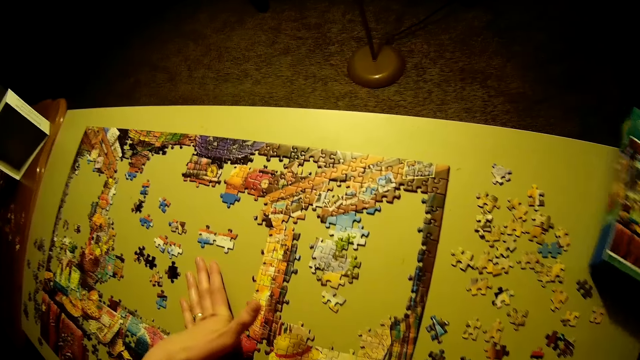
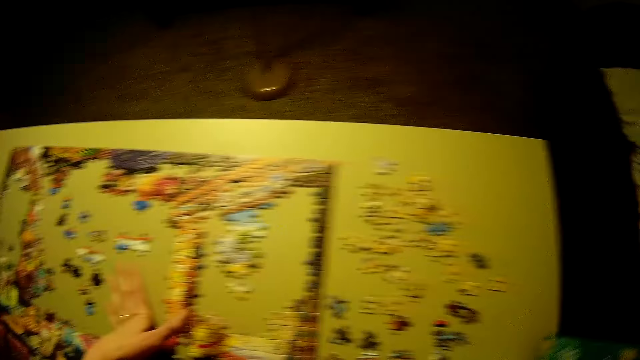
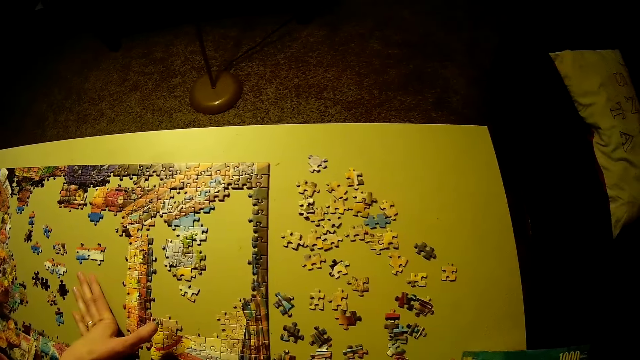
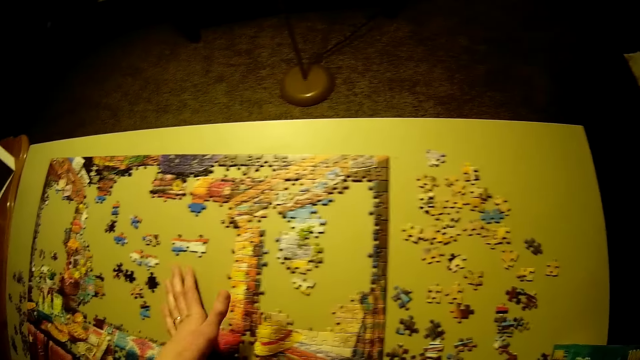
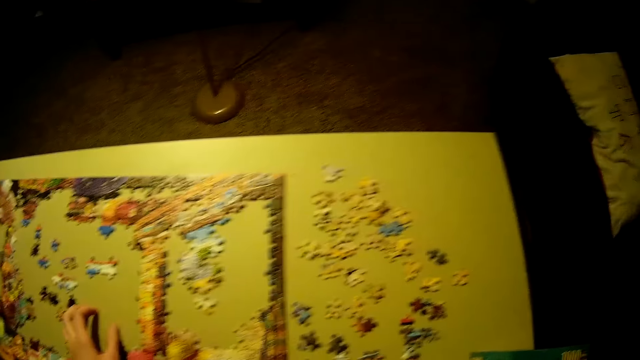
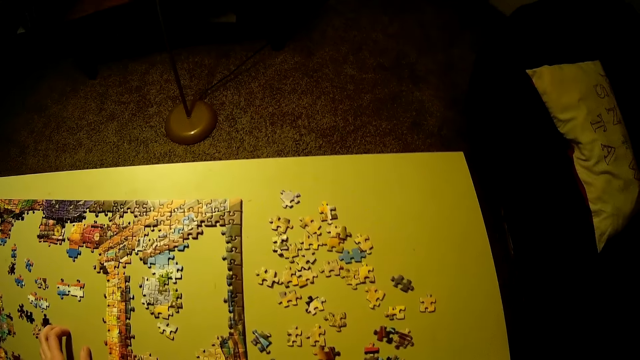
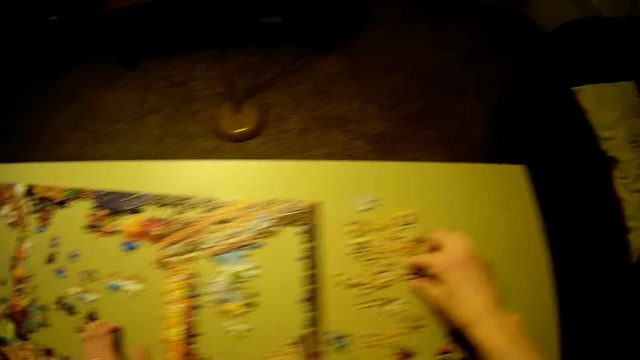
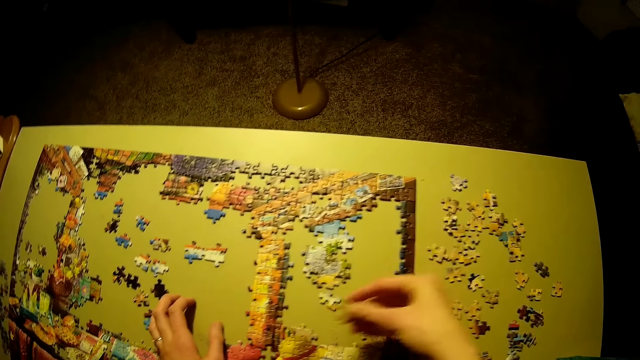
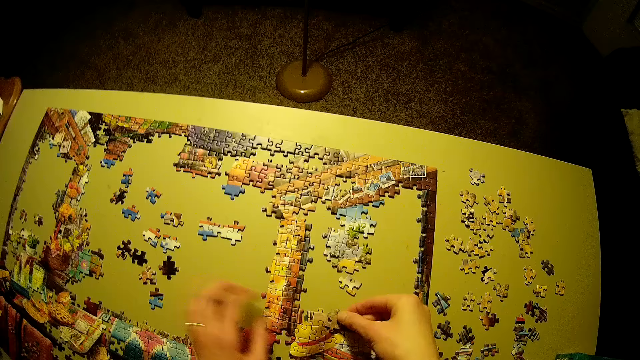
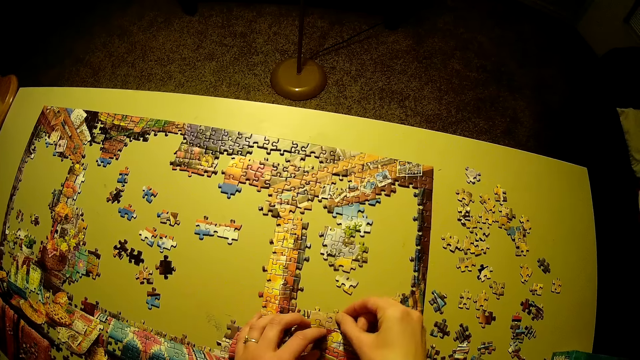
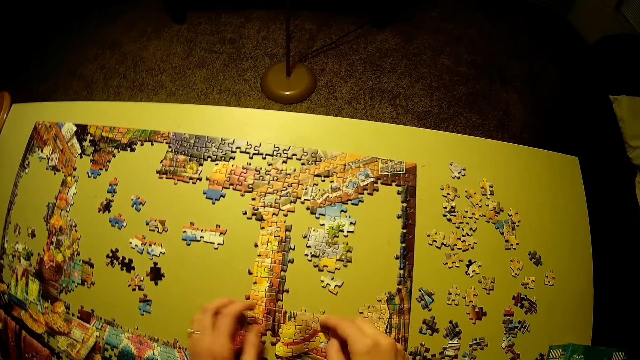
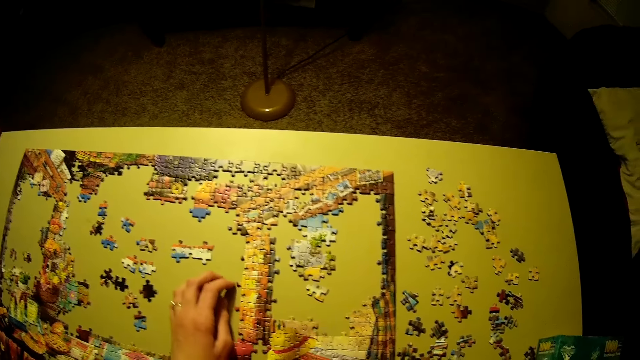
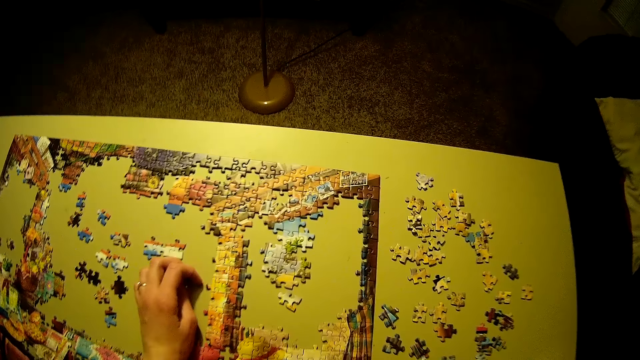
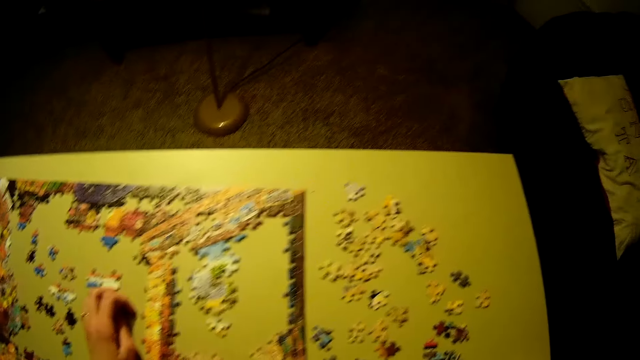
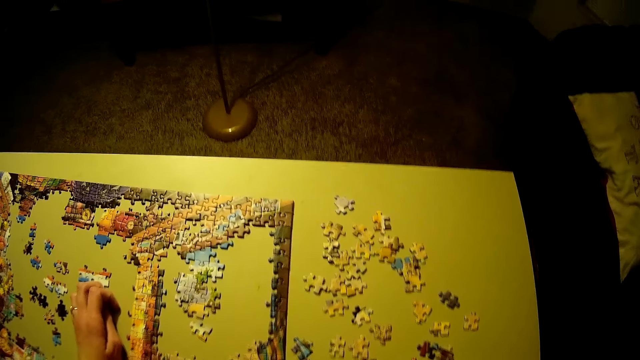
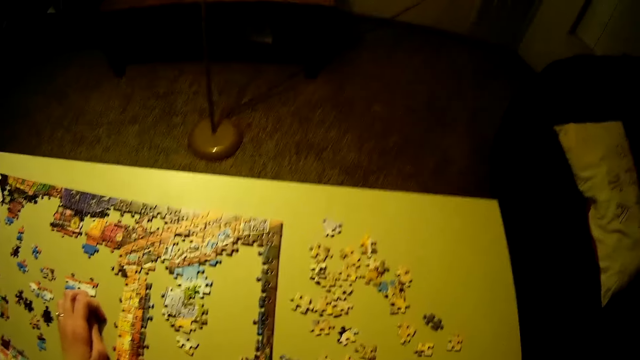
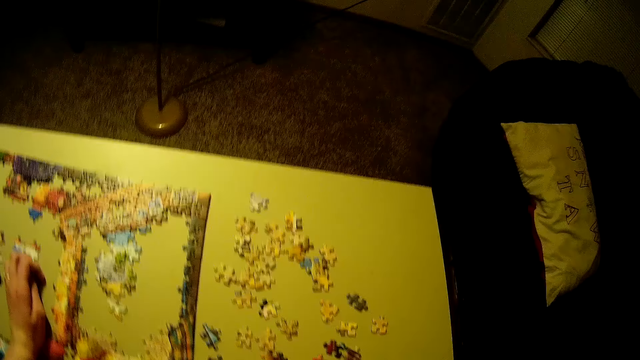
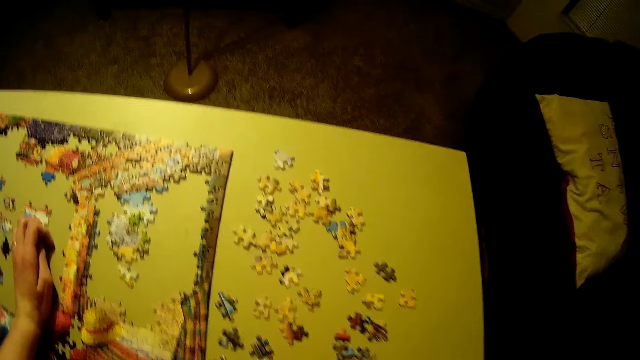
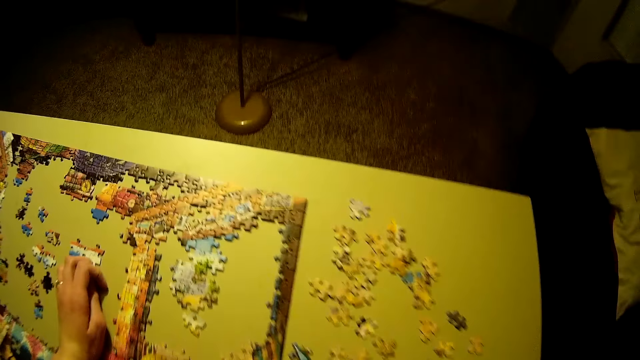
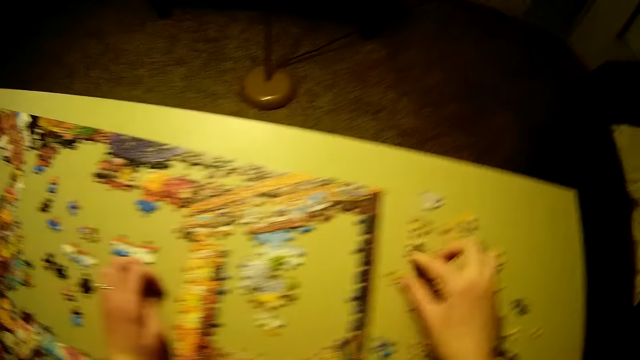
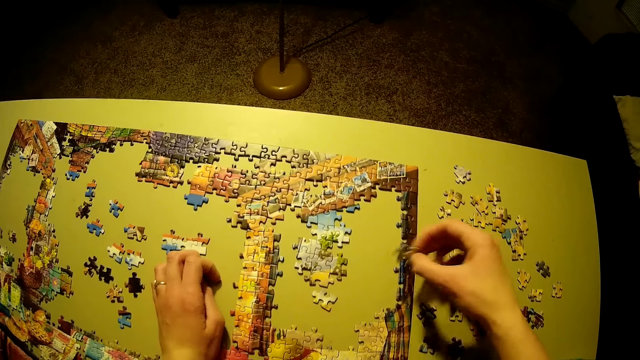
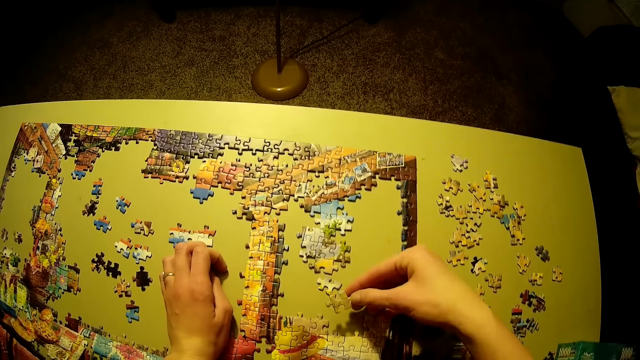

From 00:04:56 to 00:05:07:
The camera wearer drops the box of puzzle on the table. They play the jigsaw puzzle. They arrange the puzzle.

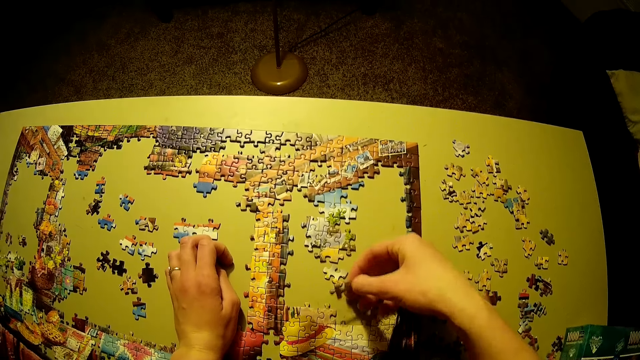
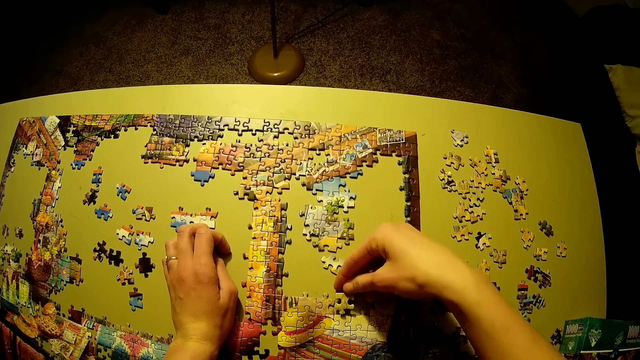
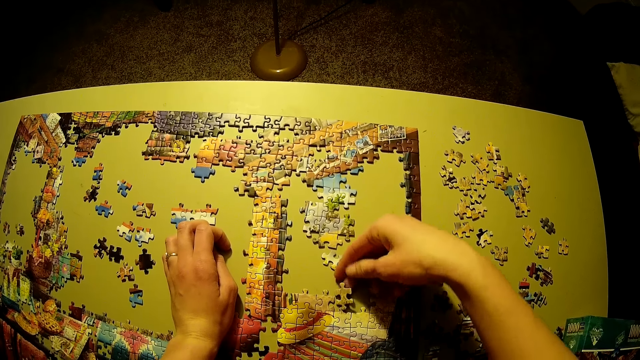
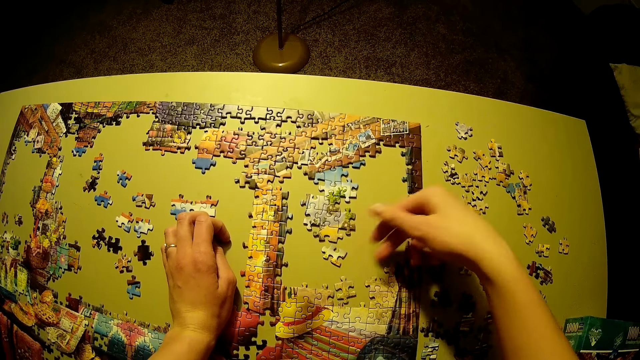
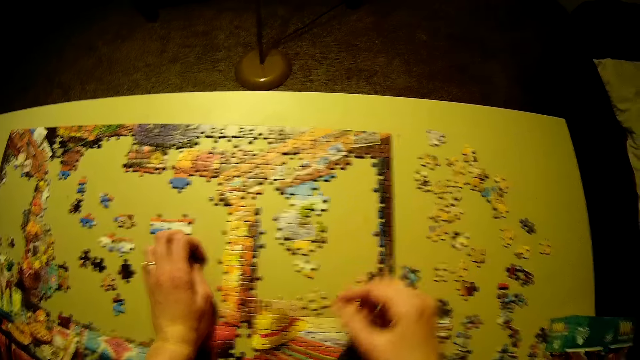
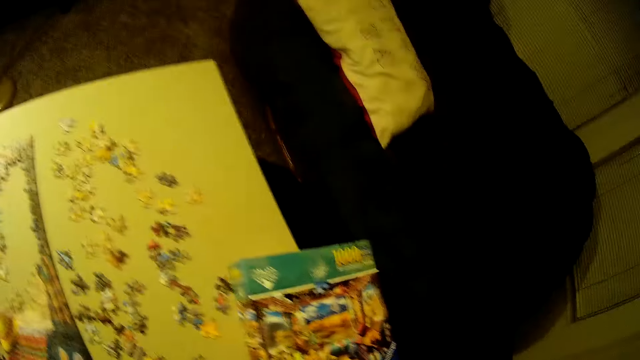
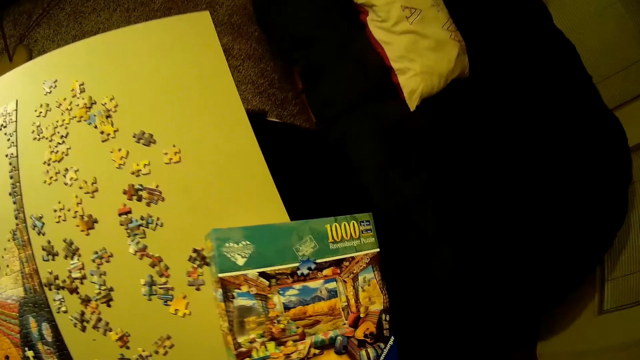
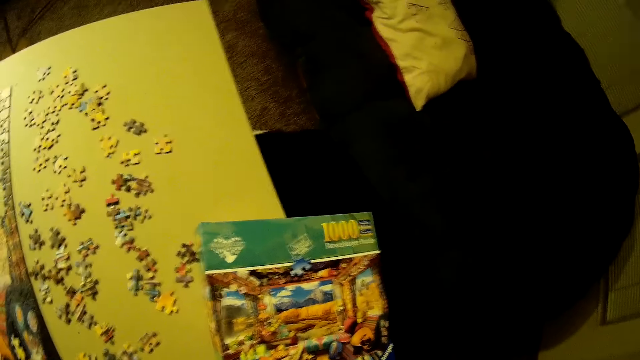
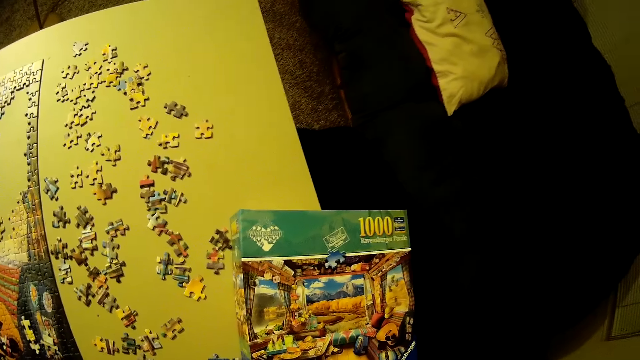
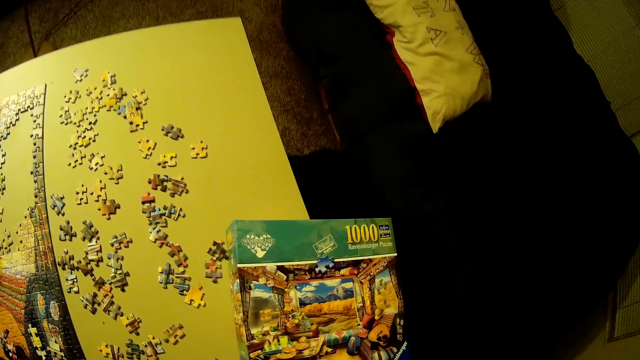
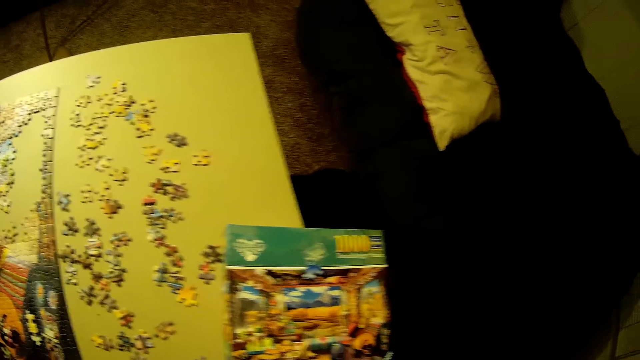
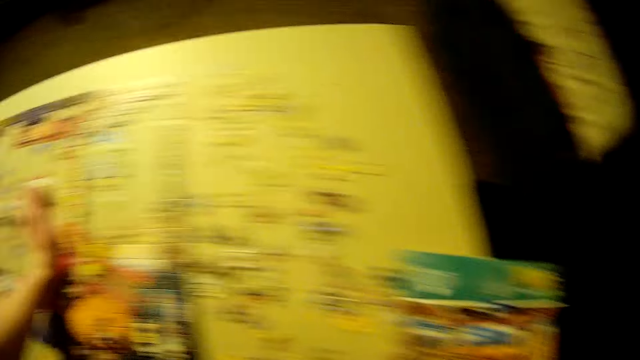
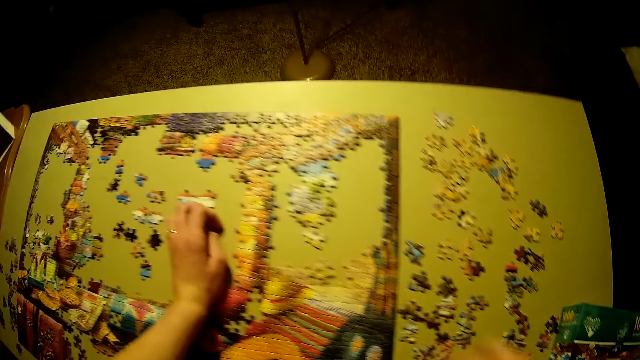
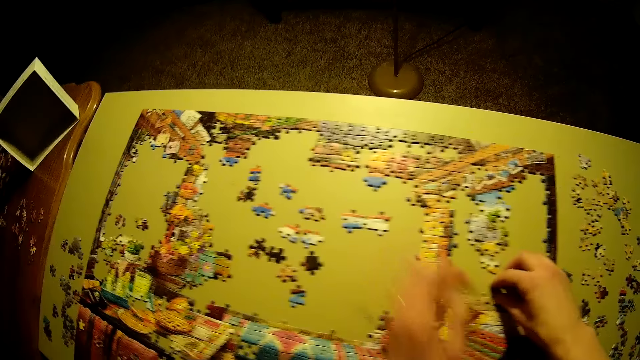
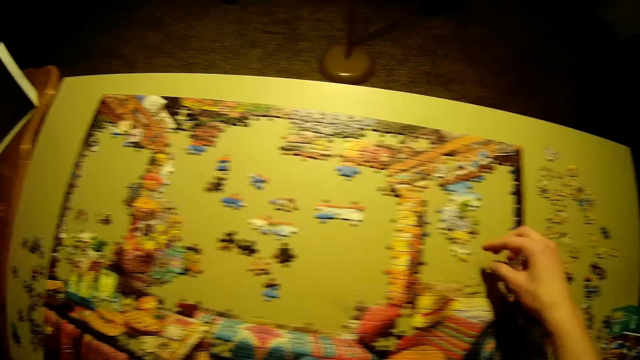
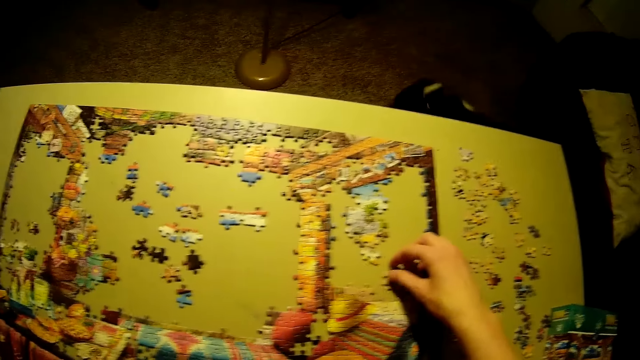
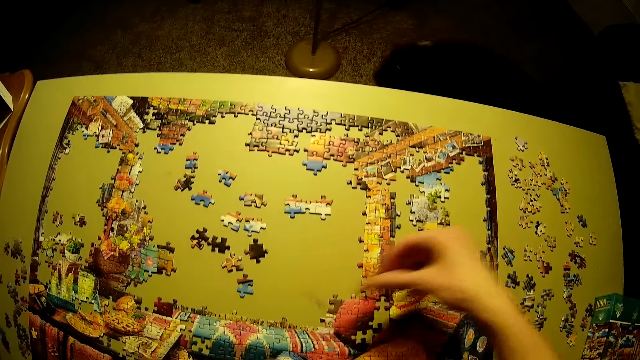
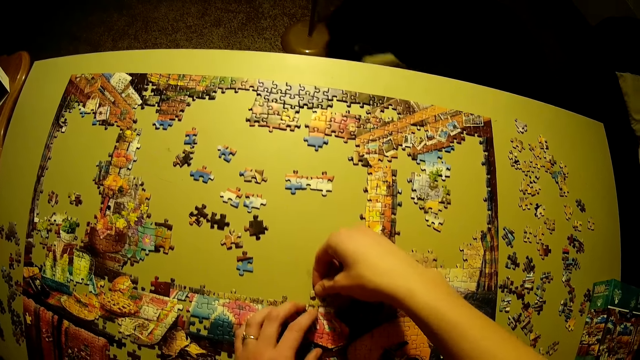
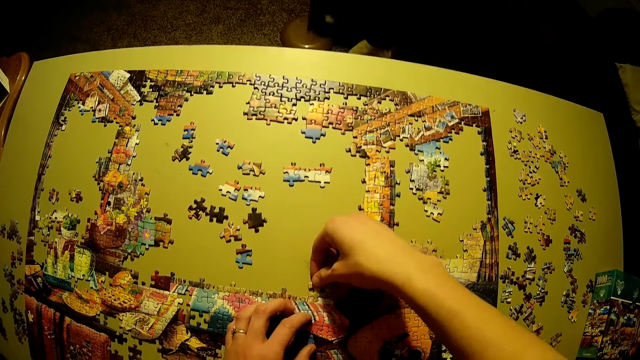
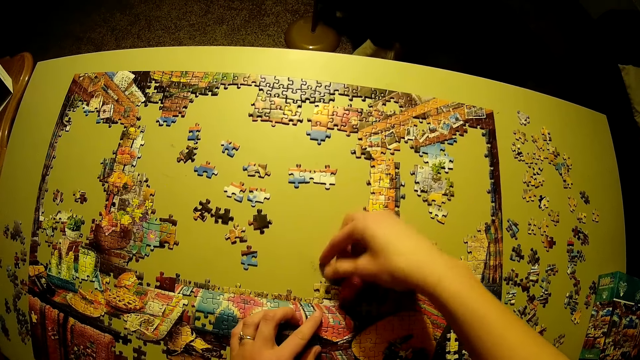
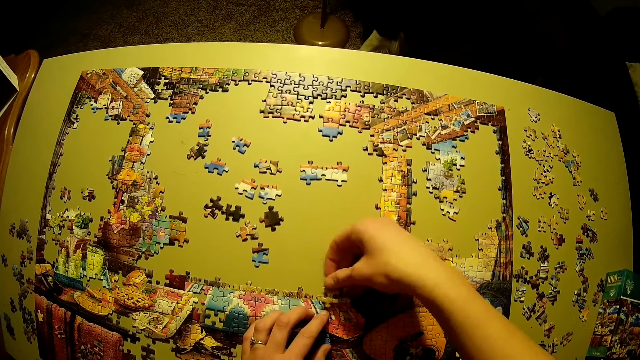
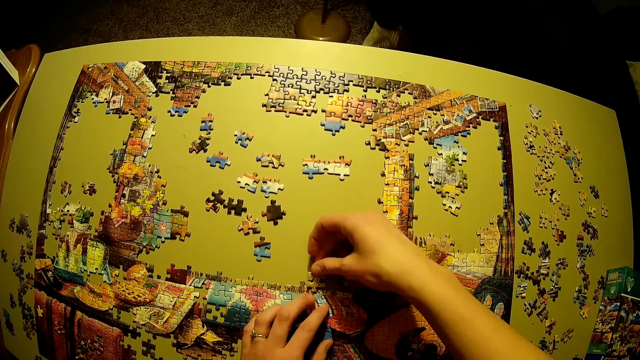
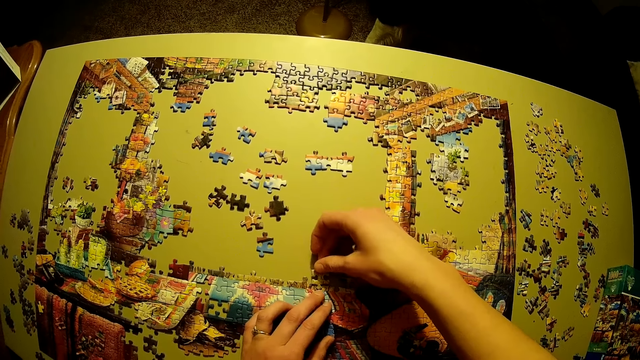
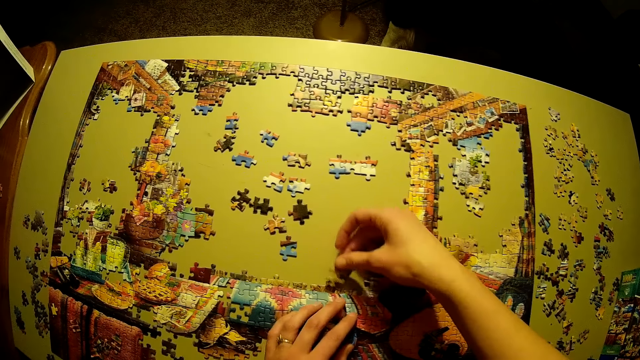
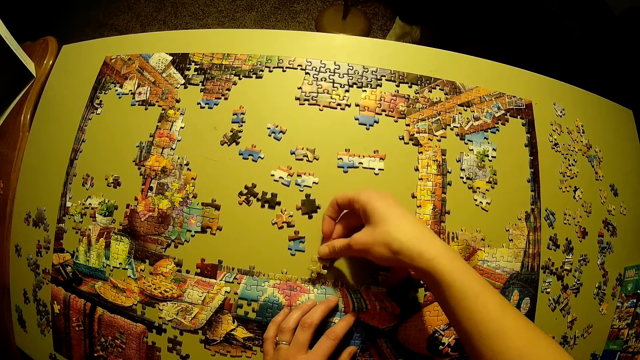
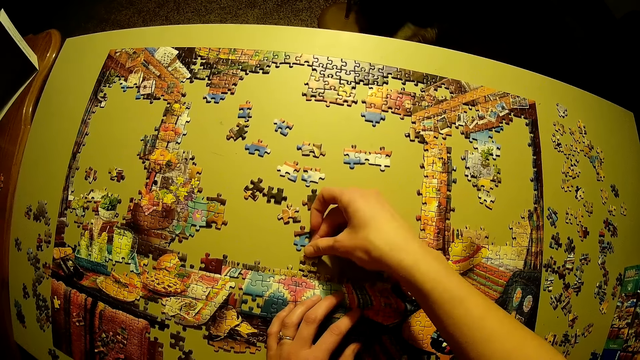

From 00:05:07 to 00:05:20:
The camera wearer stares at the jigsaw manual. They stare at the jigsaw puzzle. They play the jigsaw puzzle.
